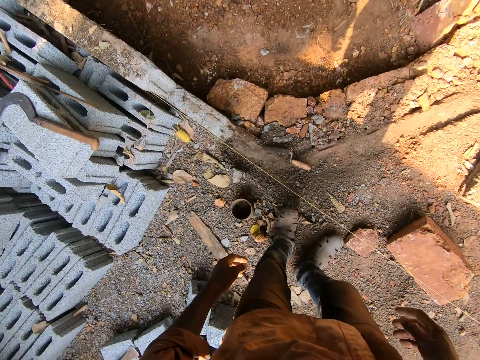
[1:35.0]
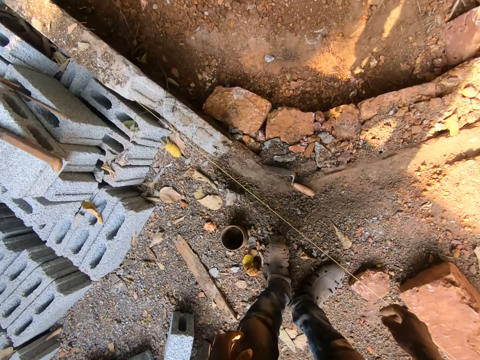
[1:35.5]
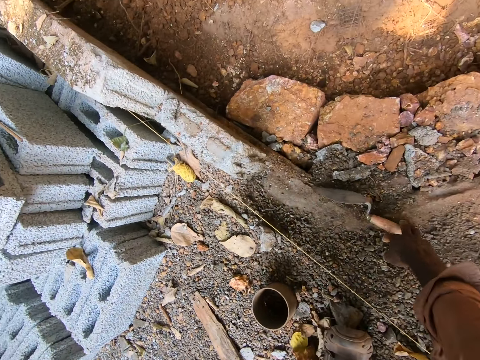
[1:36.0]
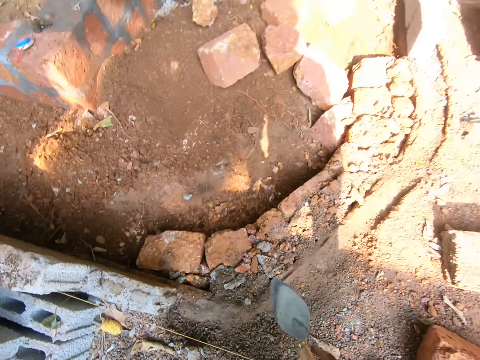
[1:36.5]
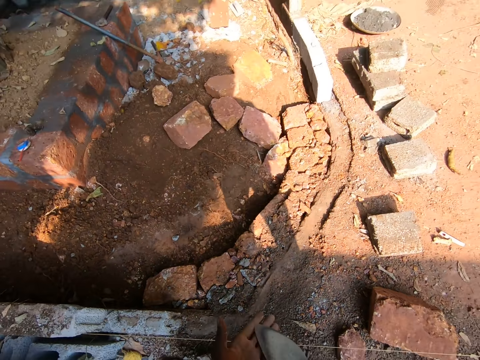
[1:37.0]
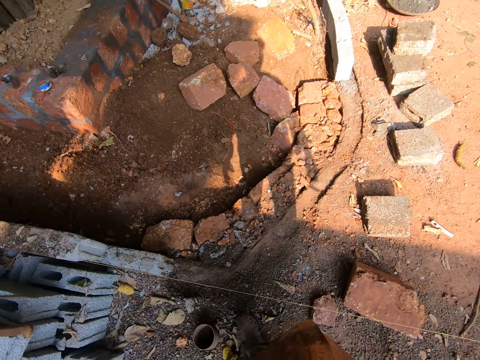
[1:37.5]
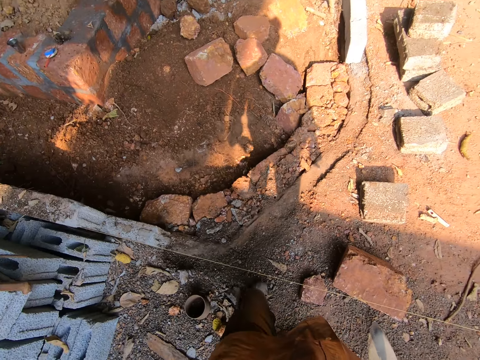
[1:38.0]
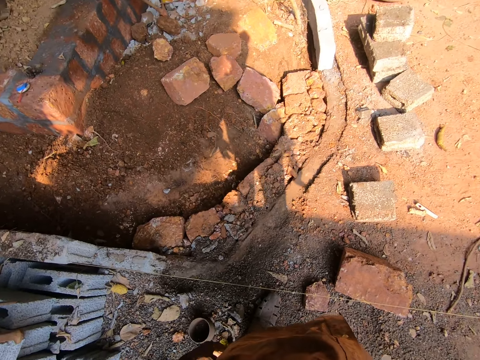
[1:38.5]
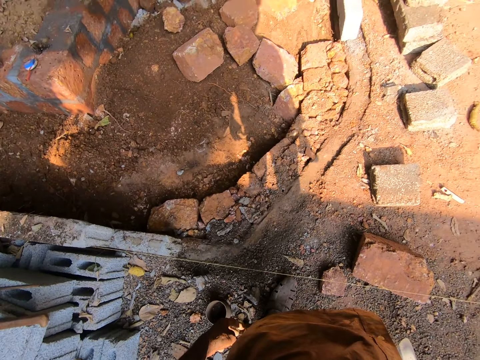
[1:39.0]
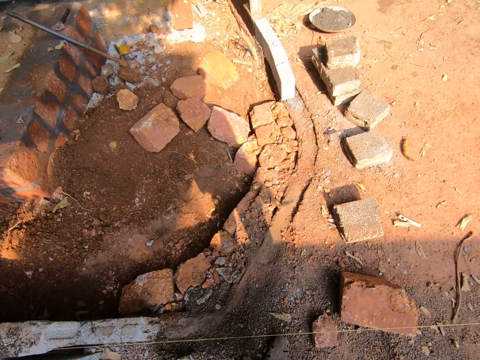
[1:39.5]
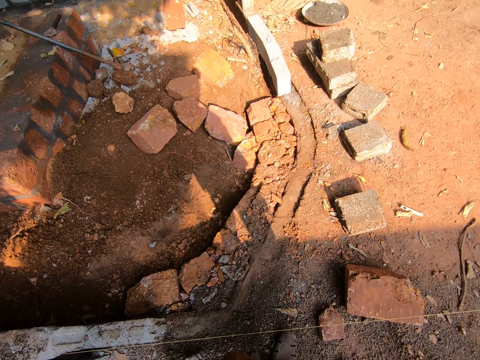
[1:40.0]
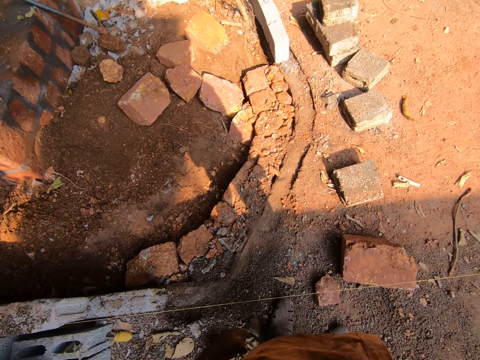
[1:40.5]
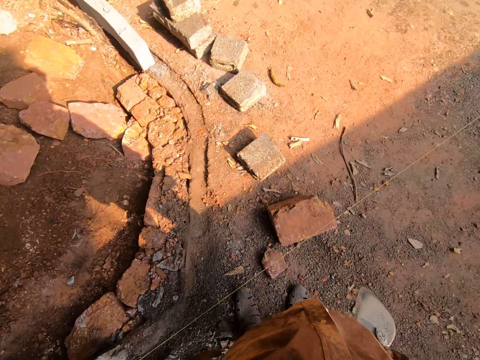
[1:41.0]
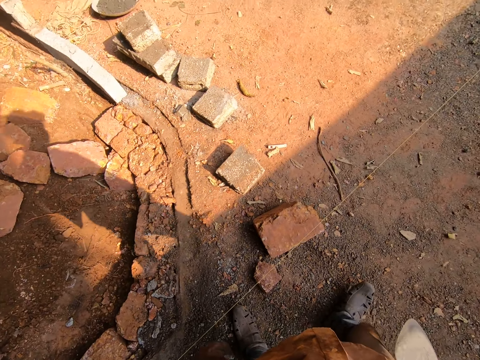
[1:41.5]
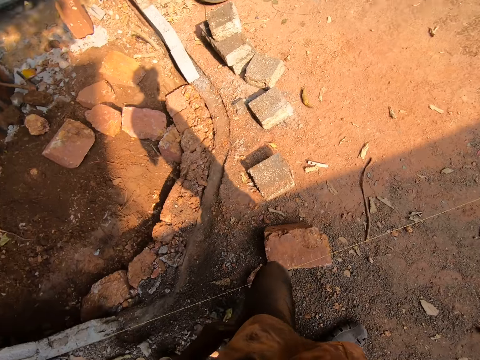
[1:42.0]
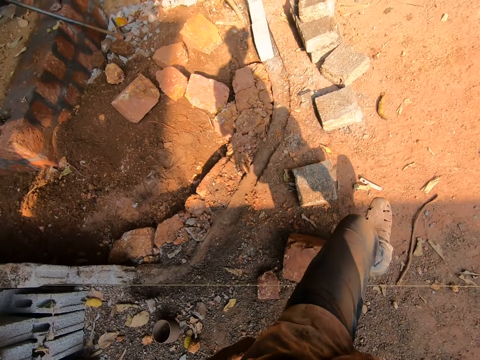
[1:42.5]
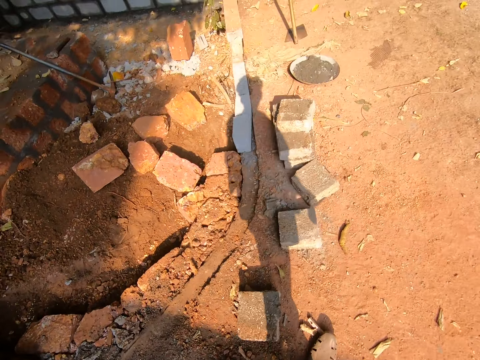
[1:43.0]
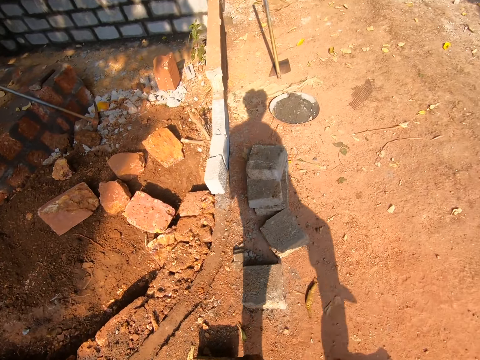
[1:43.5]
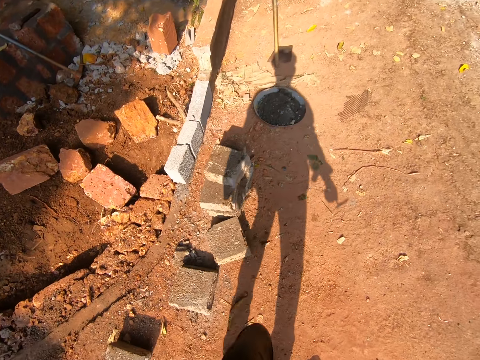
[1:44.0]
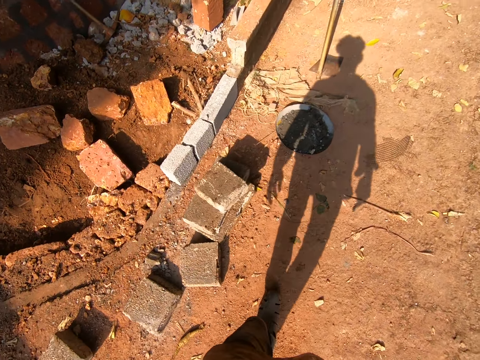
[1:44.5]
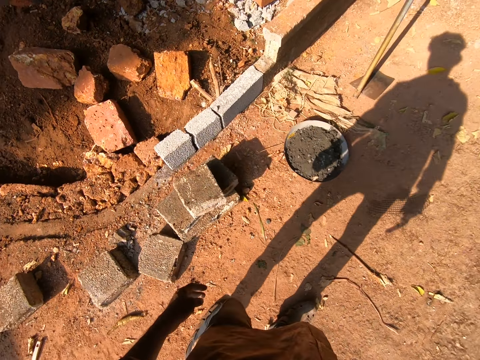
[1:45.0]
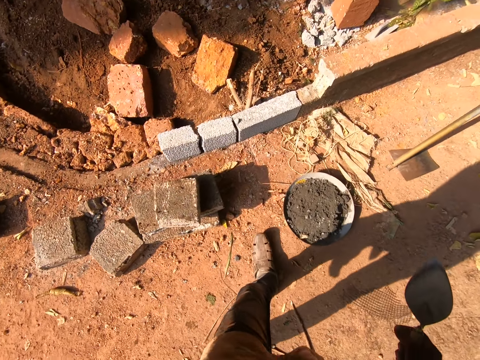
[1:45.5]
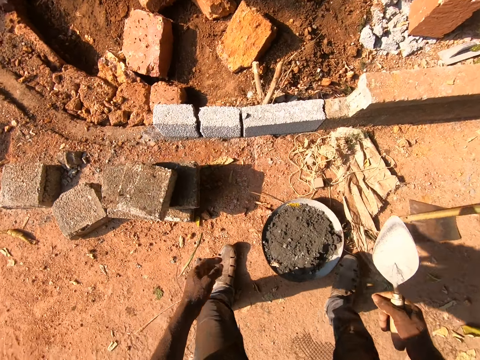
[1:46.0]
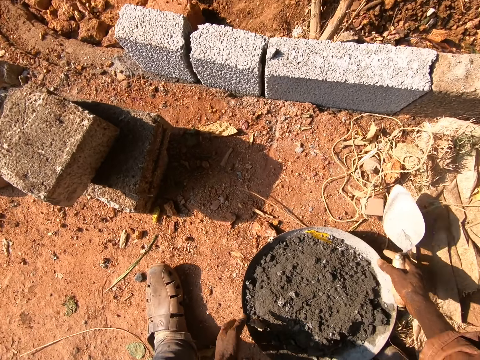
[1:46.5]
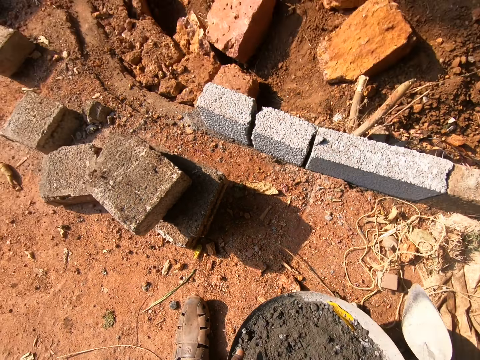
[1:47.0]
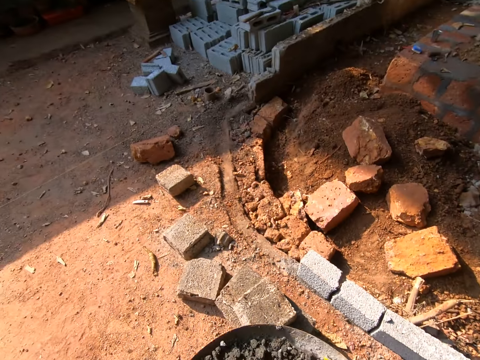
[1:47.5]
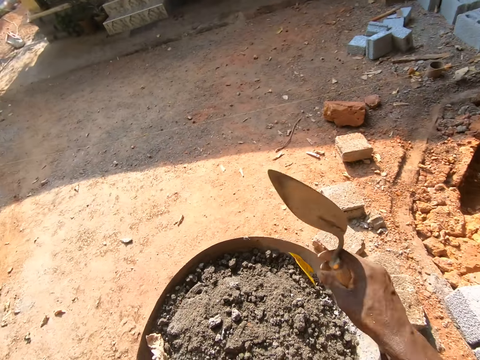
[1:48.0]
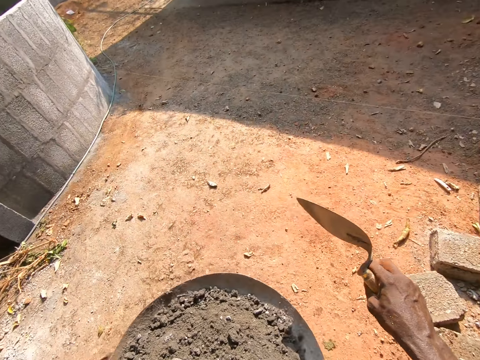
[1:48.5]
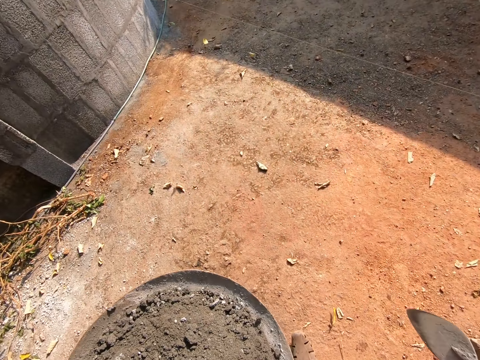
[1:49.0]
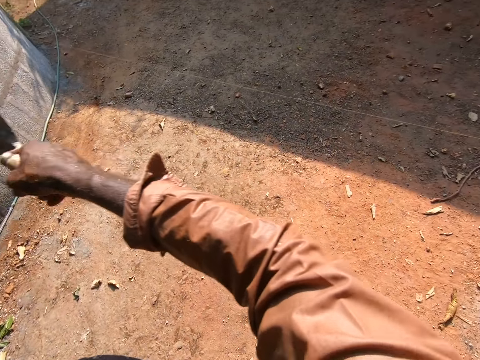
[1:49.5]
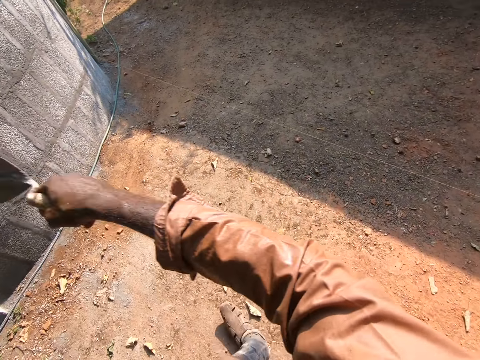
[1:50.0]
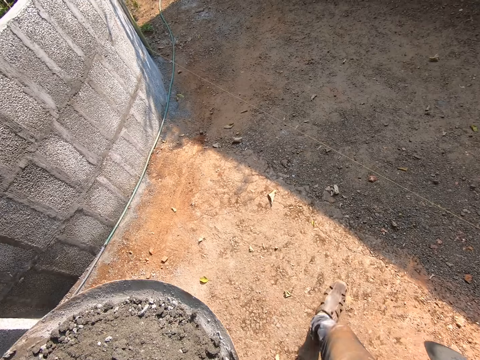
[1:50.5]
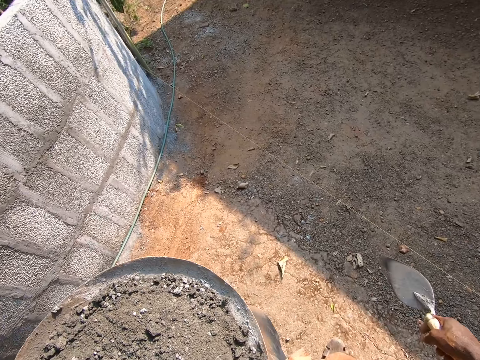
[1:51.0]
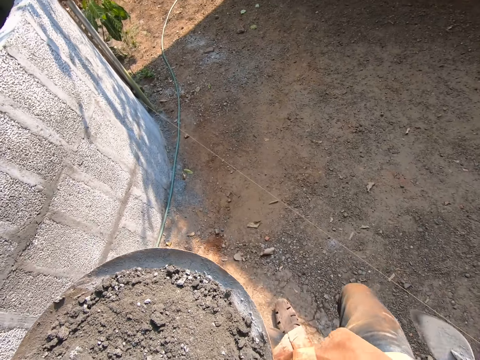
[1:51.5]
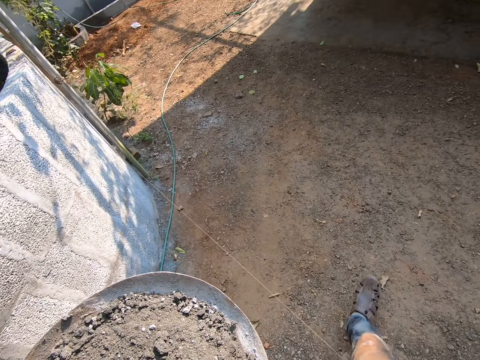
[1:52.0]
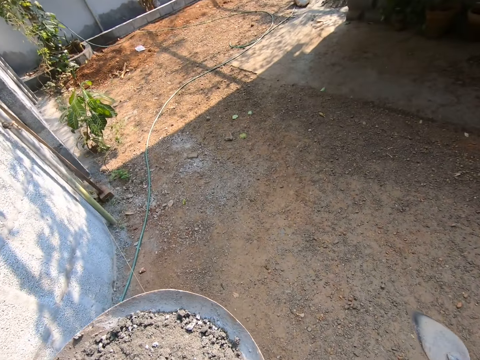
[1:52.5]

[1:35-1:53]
The camera wearer picks the trowel from the ground. They wipe the trowel with a hand. They walk around the site. They pick the head pan with sand from the ground. They walk around the site, pick a leaf from the head pan and drop the leaf.

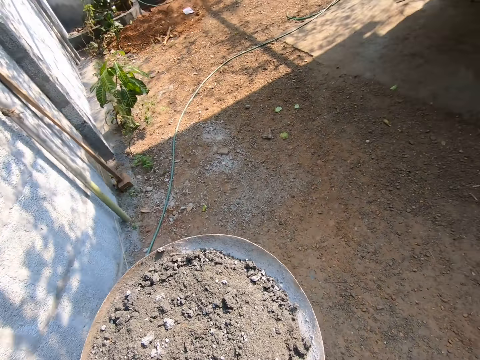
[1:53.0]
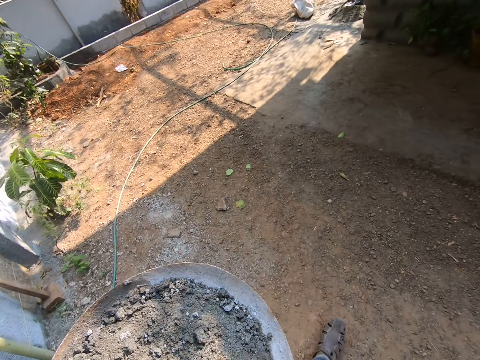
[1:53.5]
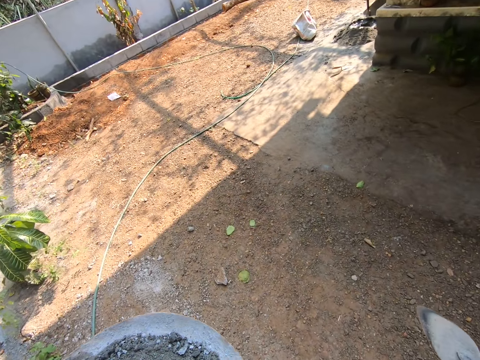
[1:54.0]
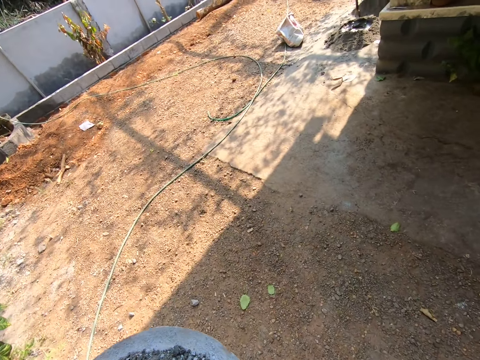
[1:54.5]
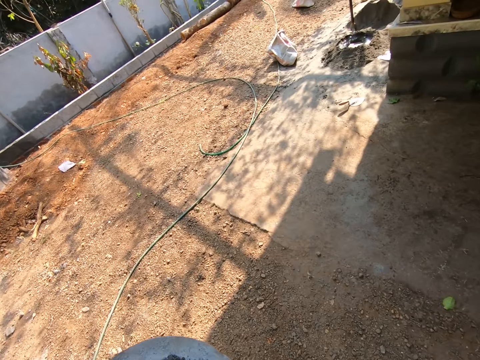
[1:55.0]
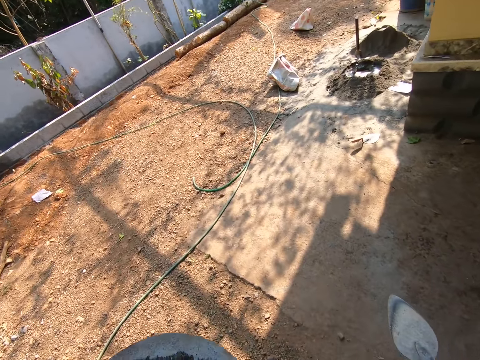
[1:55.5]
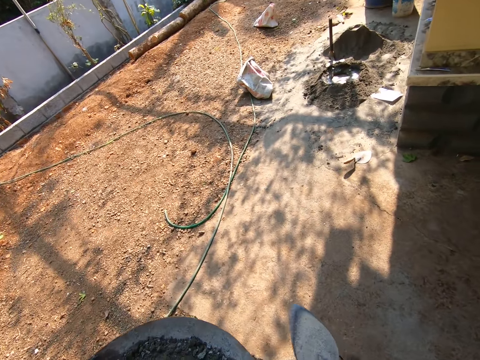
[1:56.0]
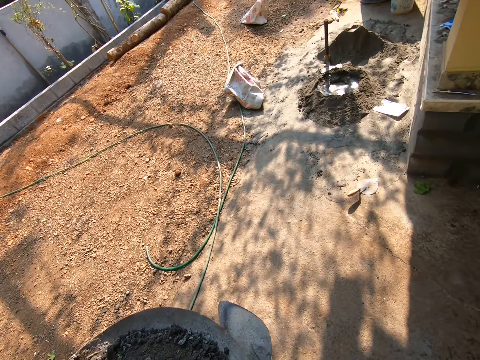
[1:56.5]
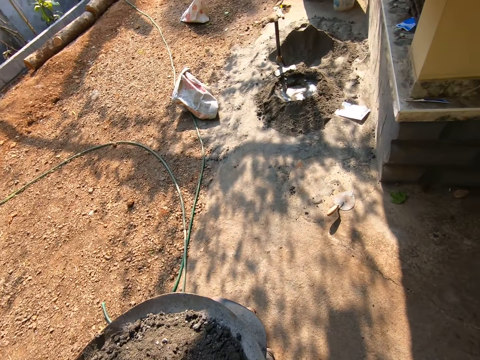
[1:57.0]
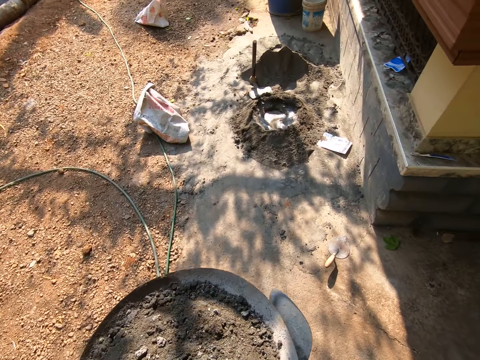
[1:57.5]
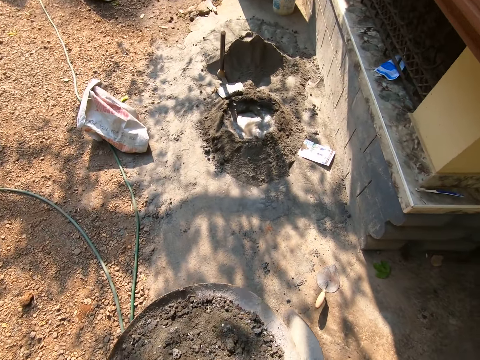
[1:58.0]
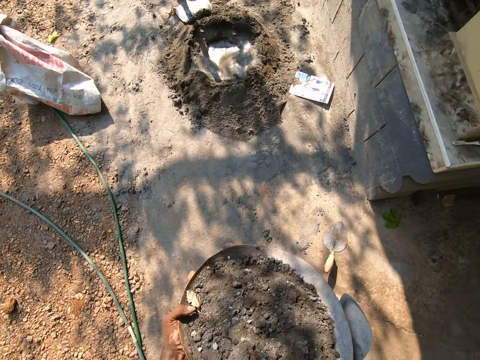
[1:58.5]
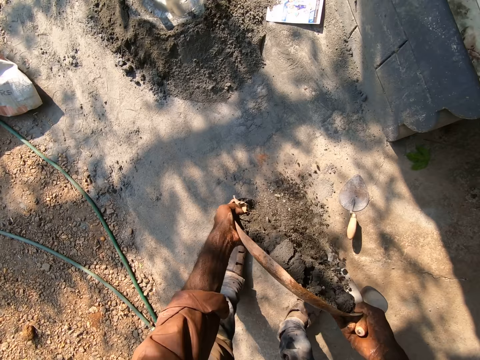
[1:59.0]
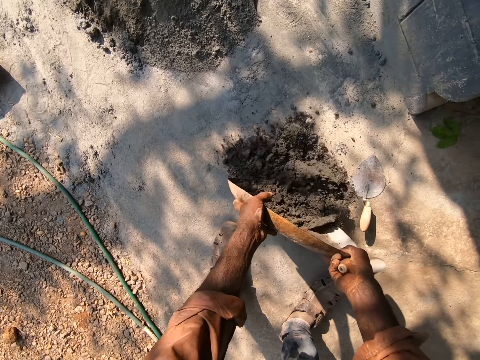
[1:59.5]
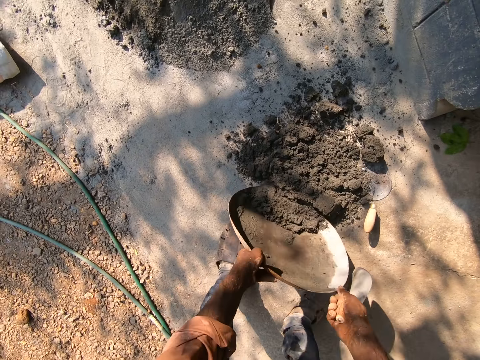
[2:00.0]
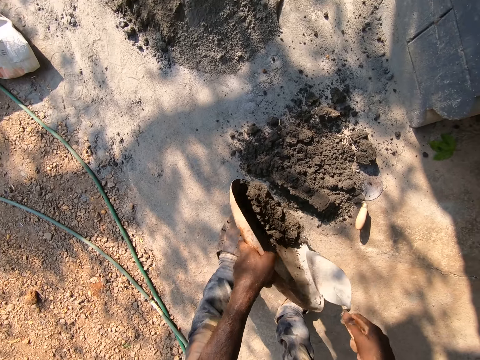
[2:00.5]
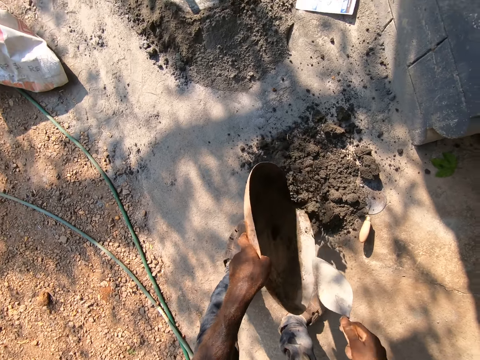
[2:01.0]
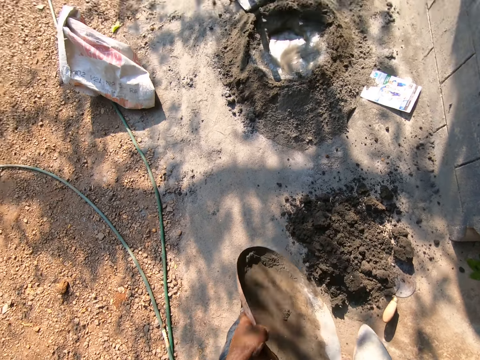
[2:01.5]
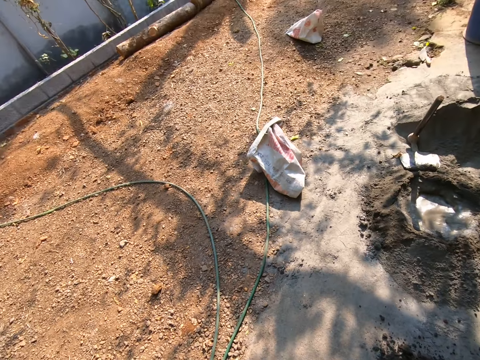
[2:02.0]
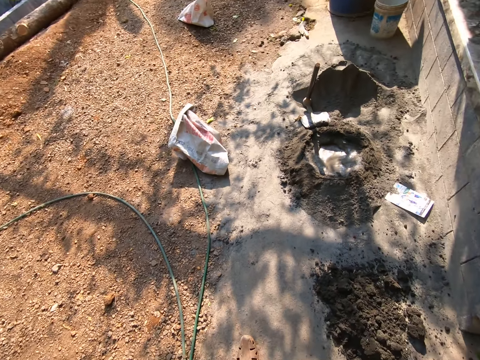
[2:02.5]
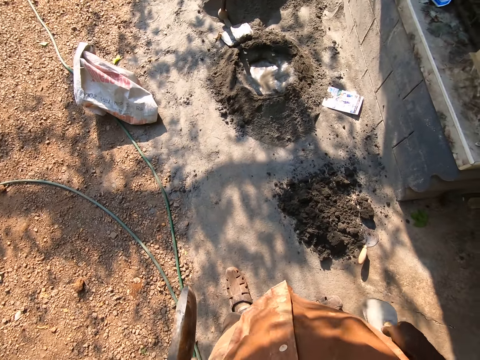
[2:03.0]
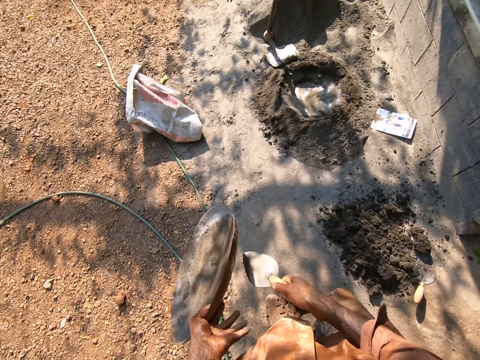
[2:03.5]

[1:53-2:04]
The camera wearer pours cement from the head pan on the ground. They hit the head pan with the trowel.
